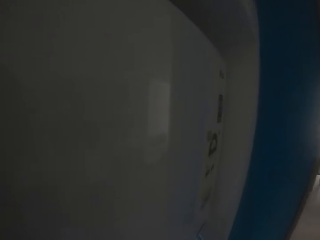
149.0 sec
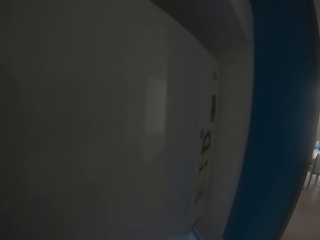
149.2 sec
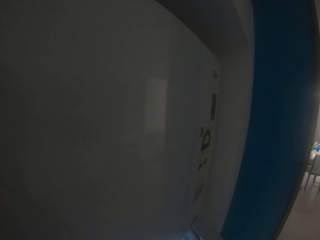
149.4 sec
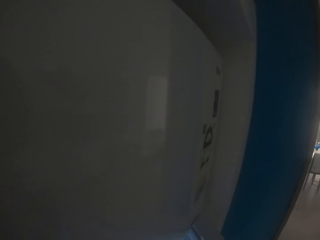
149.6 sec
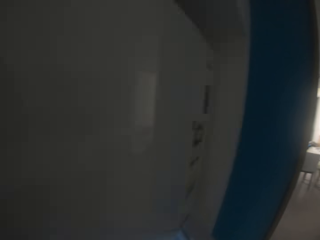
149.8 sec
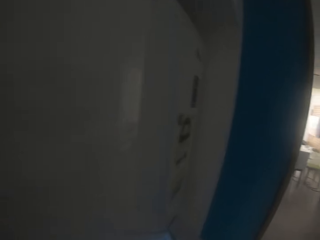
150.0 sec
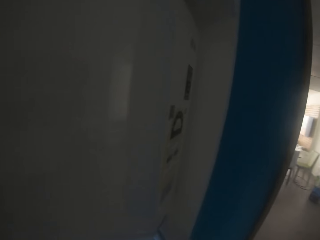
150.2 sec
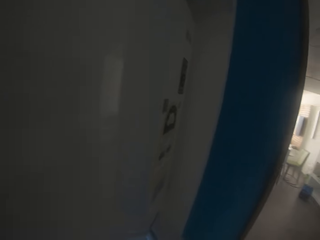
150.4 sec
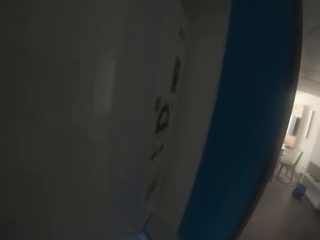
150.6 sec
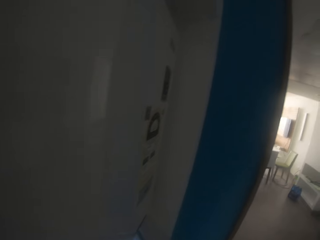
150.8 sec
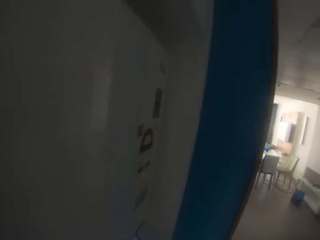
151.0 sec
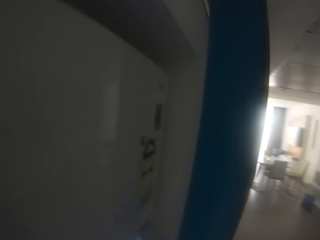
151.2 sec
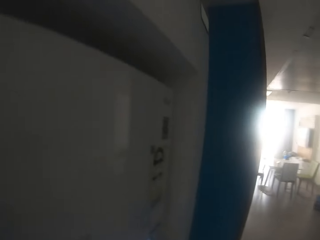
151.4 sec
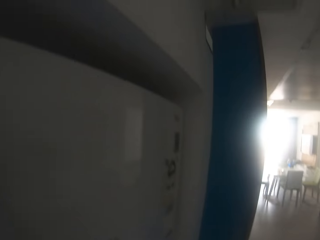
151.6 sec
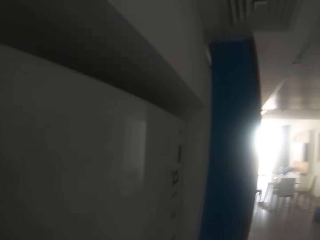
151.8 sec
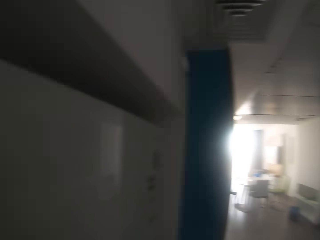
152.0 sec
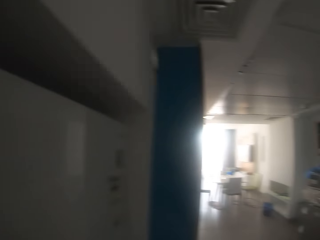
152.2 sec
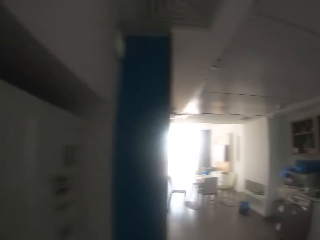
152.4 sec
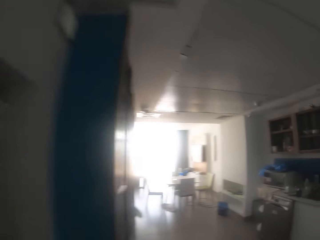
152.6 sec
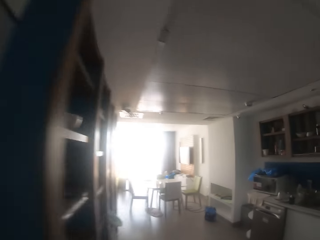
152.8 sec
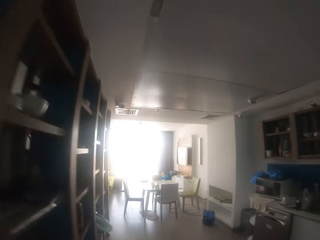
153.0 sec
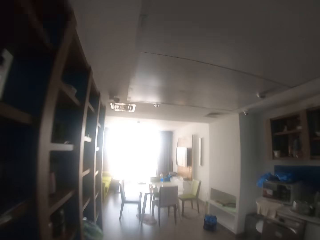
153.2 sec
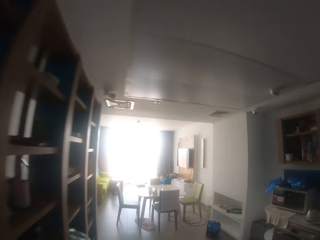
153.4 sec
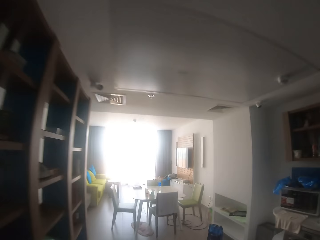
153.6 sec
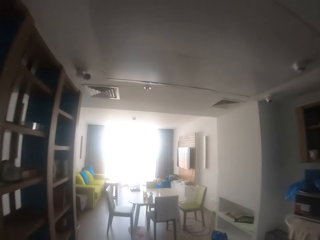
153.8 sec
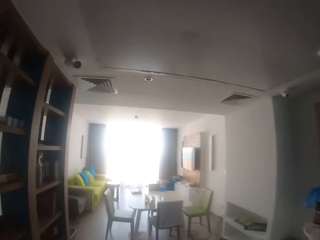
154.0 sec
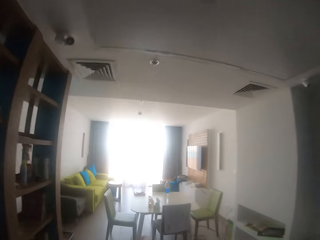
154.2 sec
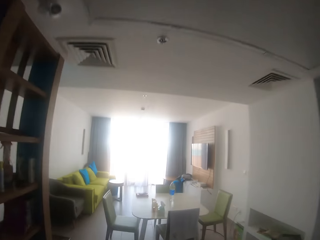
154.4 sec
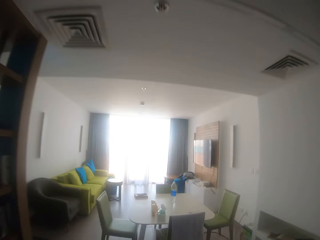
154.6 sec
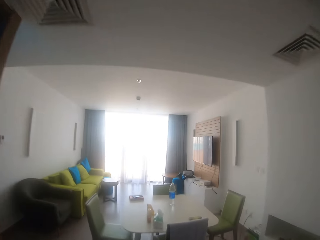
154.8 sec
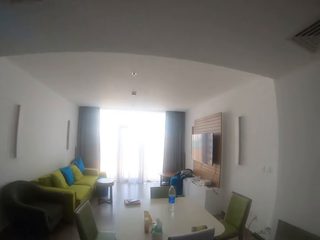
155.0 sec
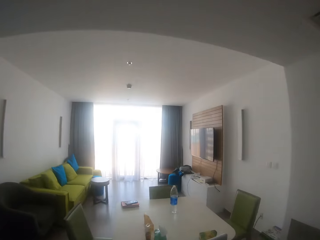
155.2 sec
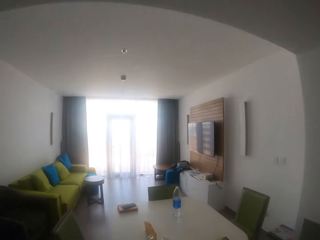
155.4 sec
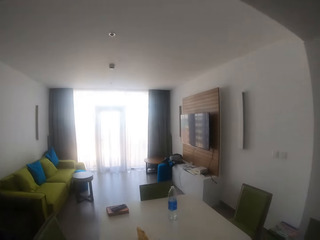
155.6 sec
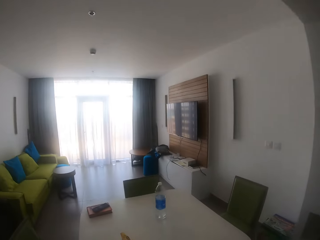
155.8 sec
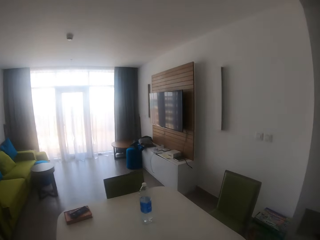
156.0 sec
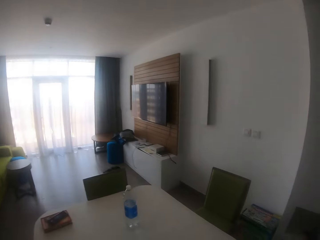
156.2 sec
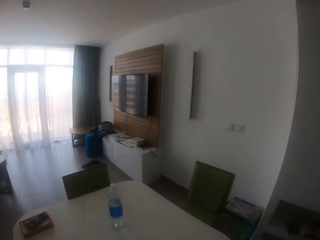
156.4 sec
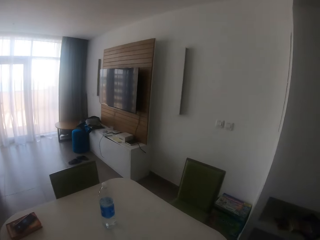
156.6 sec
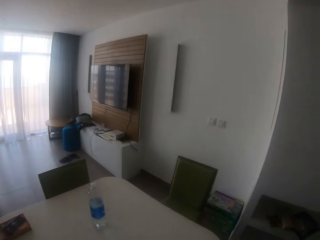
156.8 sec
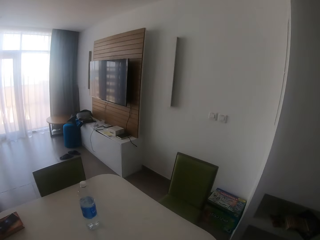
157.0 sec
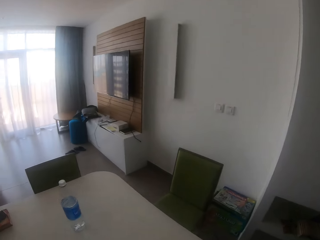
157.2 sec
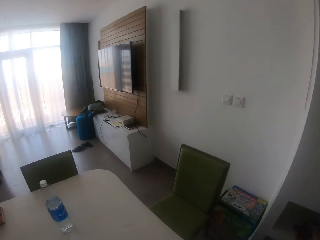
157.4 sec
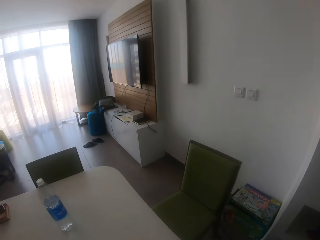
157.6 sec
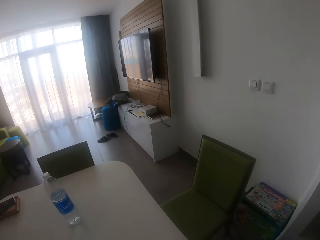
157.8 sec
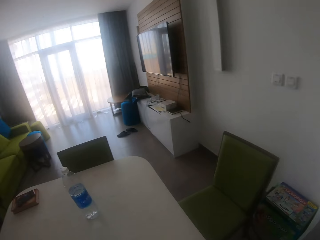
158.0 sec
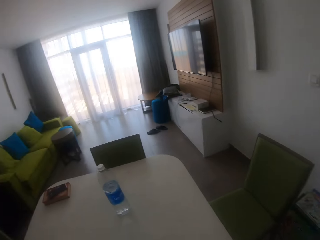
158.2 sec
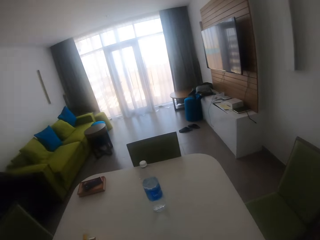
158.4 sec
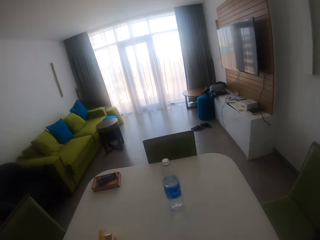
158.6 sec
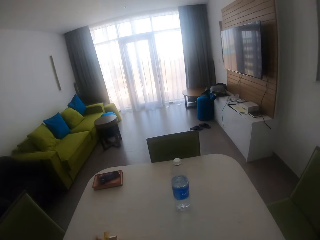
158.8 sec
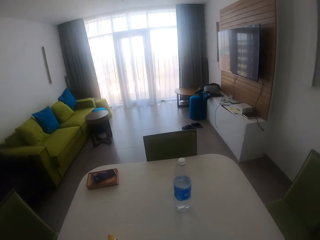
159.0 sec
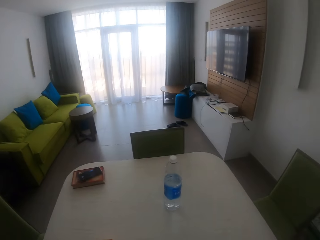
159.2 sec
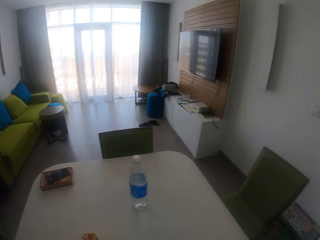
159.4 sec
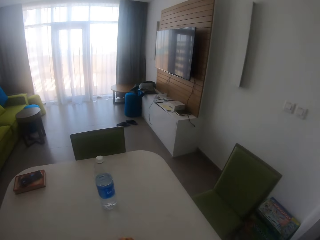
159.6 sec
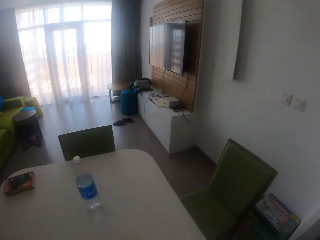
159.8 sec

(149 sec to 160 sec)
The camera wearer walks around.

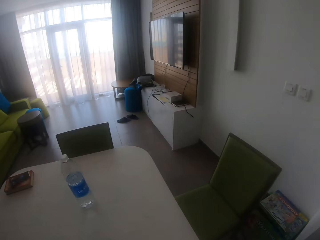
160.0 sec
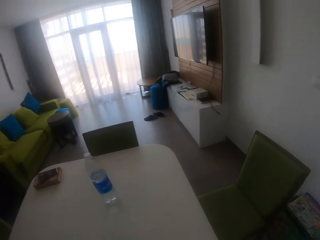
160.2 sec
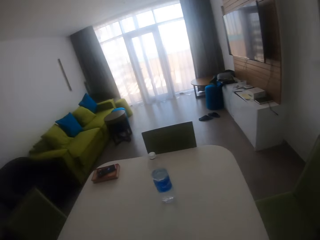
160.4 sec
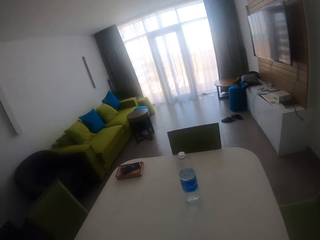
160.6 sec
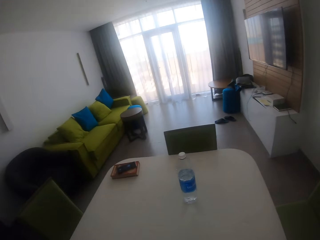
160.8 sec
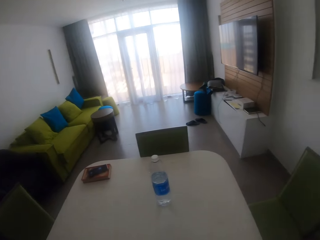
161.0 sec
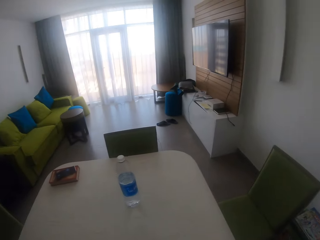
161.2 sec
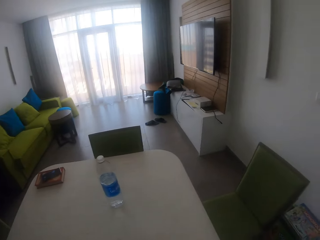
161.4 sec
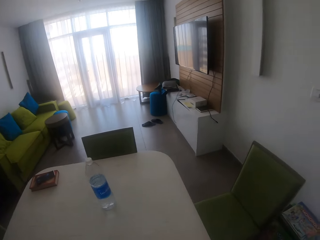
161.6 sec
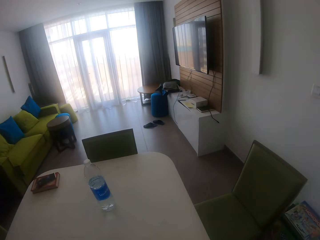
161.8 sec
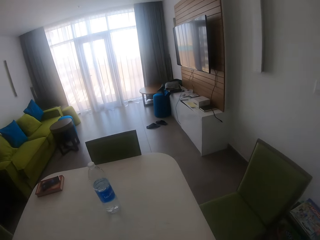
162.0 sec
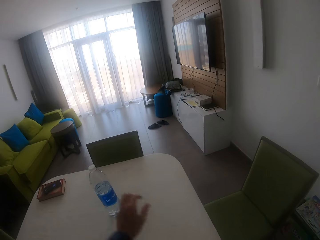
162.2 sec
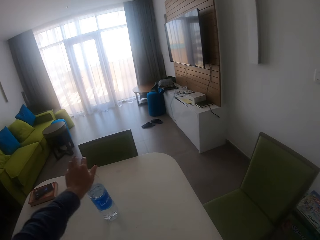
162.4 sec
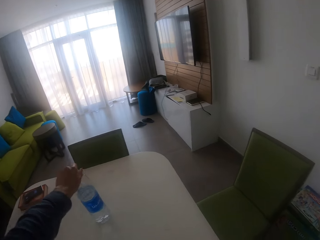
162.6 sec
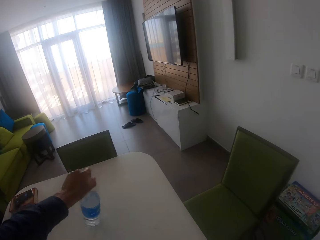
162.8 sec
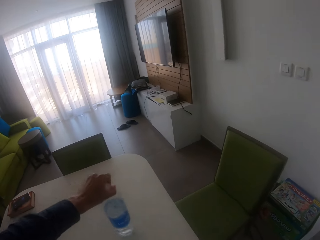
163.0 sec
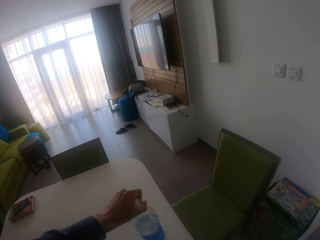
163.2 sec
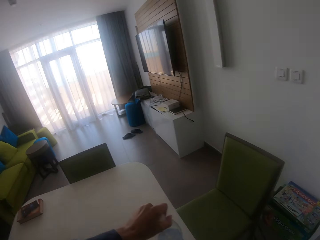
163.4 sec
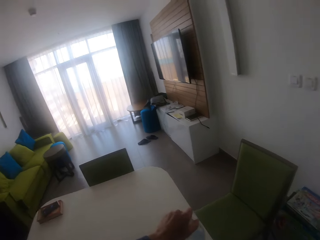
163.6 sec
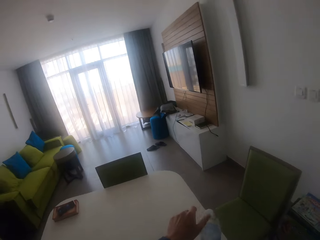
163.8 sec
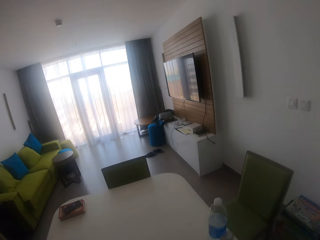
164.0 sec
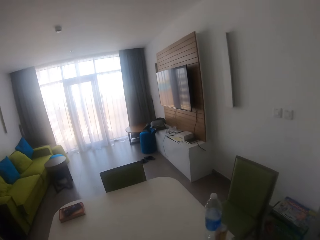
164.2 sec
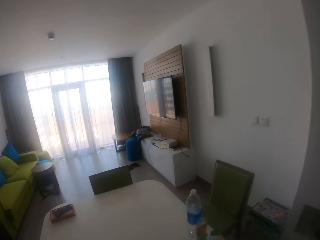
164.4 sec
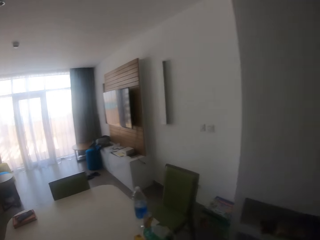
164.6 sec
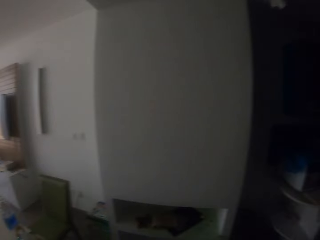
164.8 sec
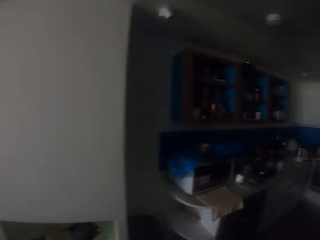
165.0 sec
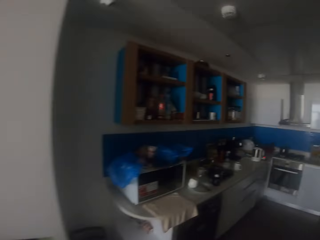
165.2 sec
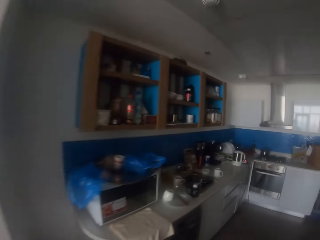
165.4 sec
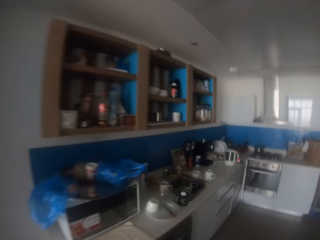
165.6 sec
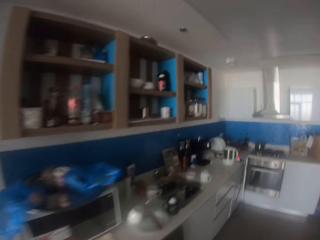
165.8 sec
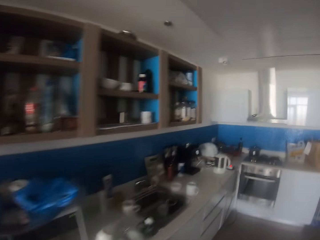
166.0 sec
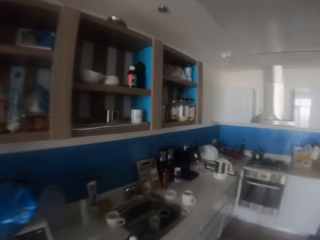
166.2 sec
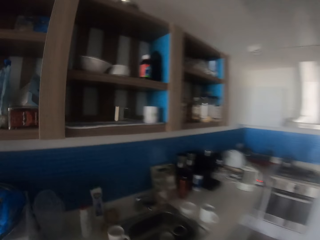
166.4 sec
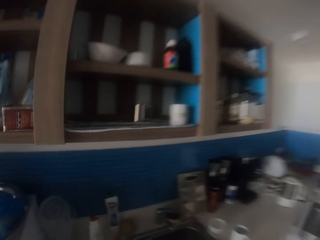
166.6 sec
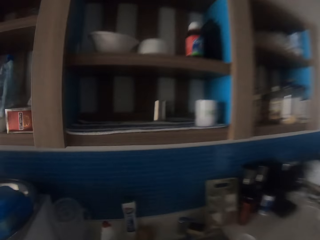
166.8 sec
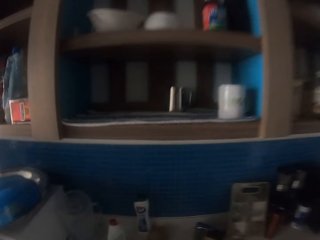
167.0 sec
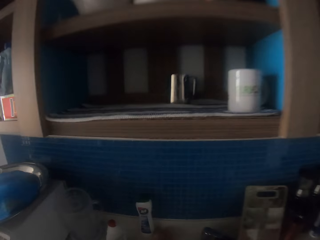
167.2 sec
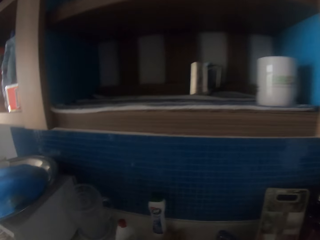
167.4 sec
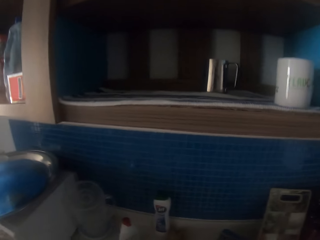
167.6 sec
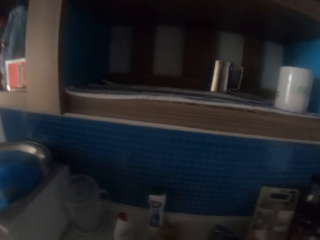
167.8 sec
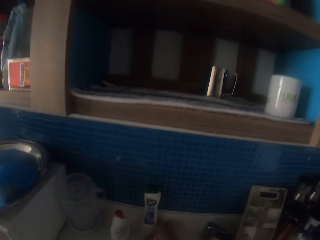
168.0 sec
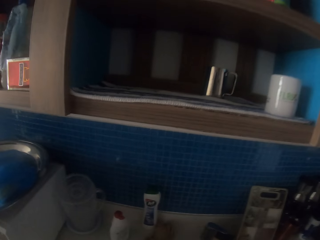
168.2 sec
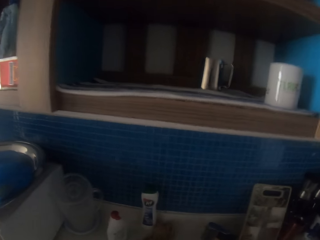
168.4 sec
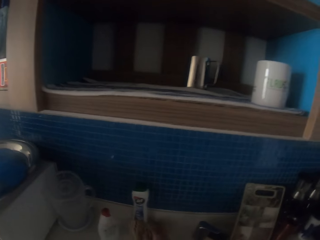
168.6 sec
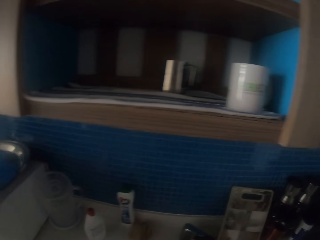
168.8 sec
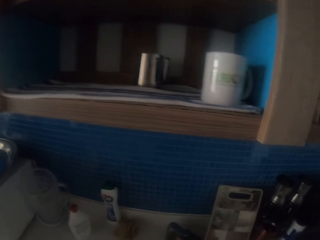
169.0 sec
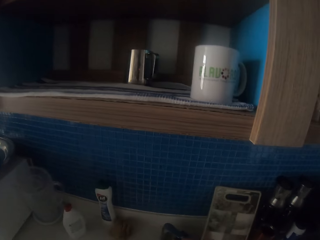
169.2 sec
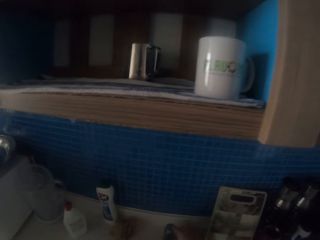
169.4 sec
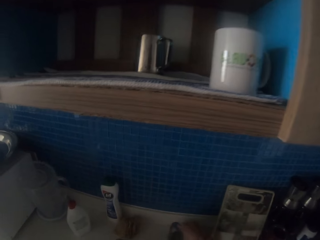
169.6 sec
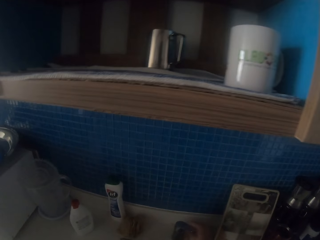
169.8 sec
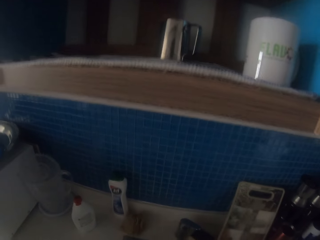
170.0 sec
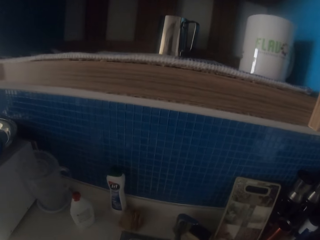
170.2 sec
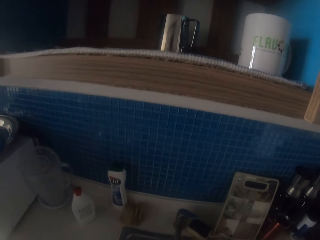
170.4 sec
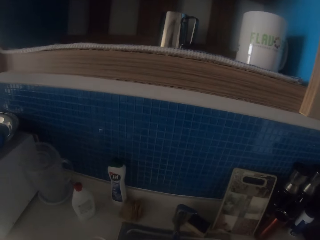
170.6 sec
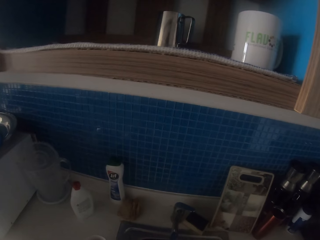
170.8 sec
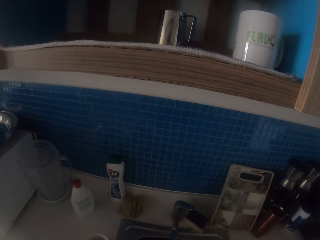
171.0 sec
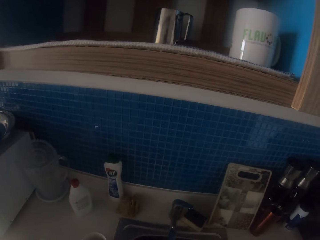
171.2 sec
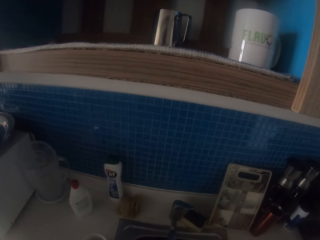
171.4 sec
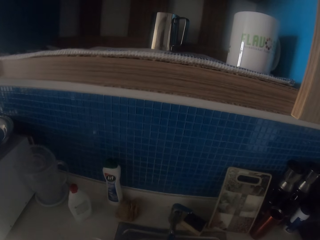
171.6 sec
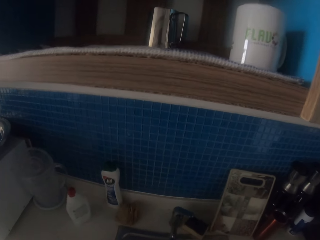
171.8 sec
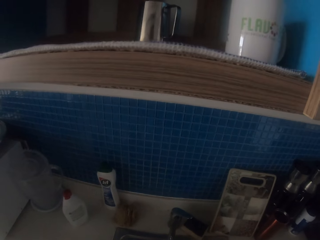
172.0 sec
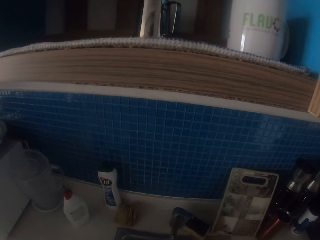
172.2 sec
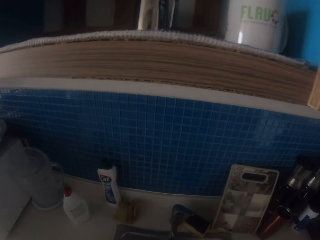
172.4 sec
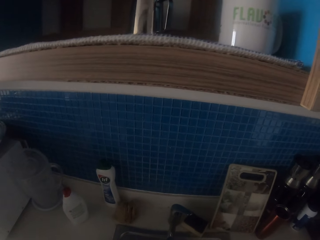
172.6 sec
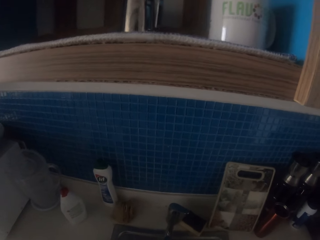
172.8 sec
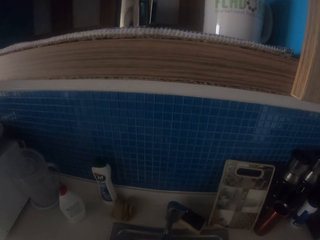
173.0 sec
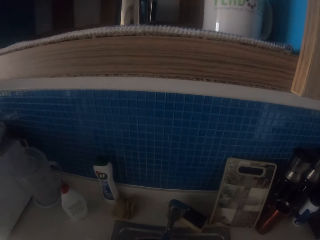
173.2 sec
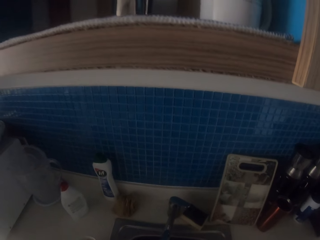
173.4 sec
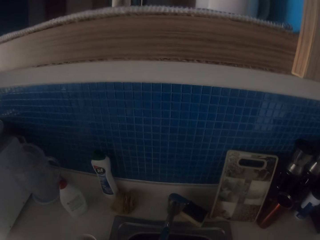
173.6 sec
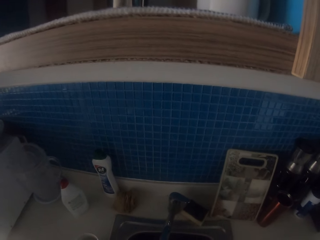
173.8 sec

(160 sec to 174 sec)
The camera wearer moves a bottle. They walk around. They open a tap.
